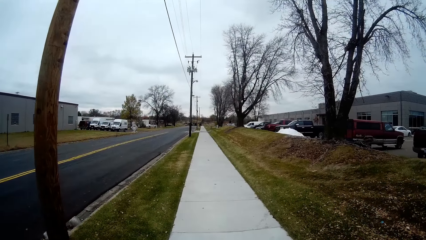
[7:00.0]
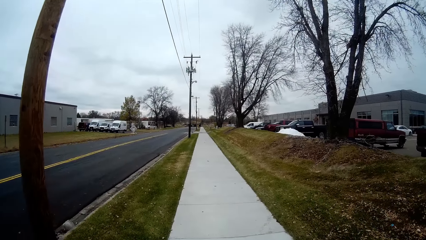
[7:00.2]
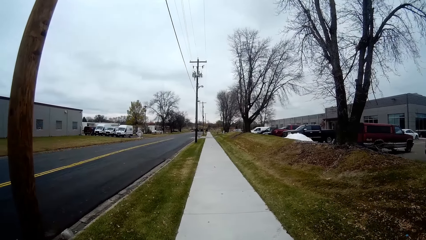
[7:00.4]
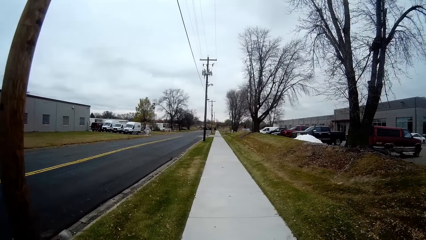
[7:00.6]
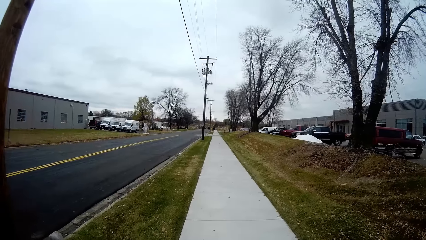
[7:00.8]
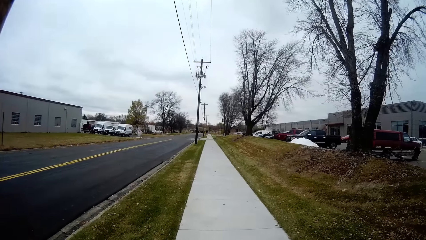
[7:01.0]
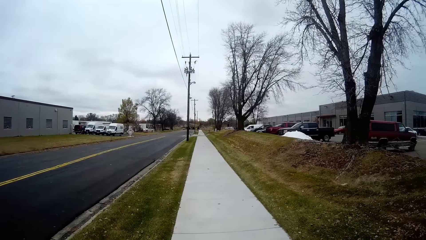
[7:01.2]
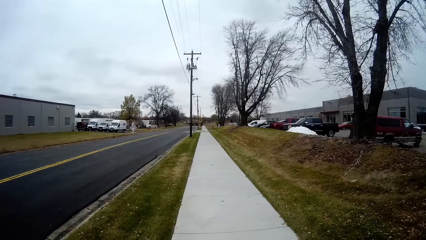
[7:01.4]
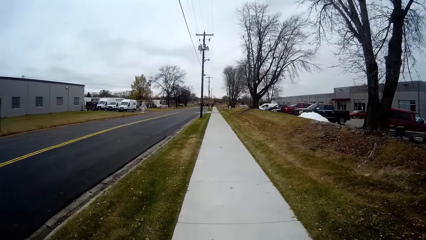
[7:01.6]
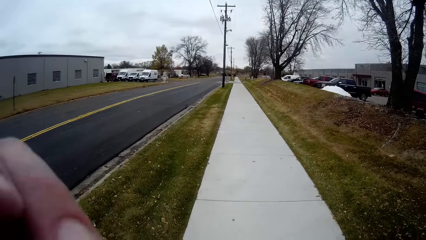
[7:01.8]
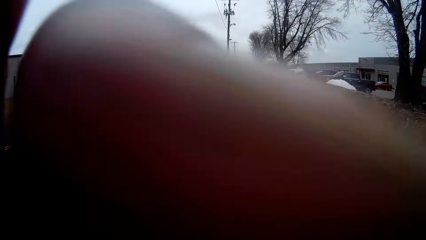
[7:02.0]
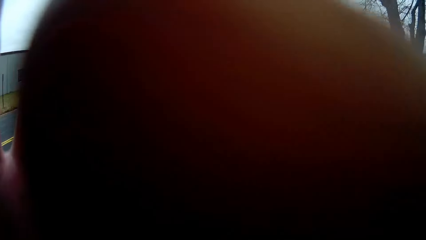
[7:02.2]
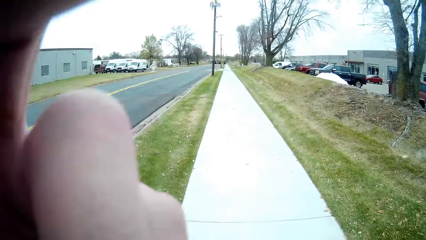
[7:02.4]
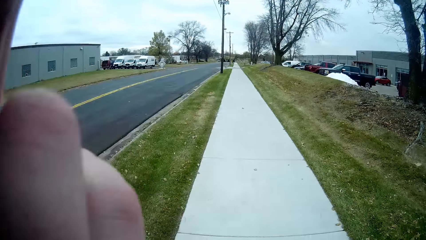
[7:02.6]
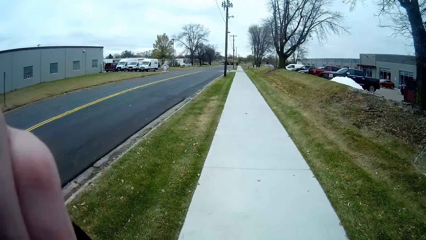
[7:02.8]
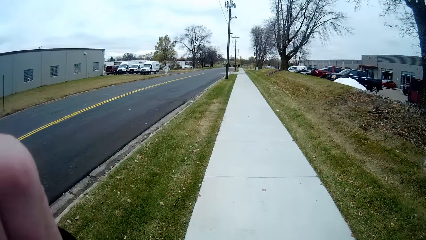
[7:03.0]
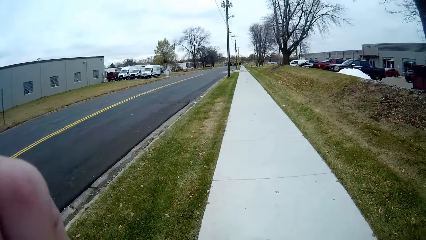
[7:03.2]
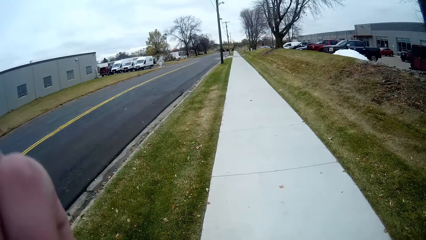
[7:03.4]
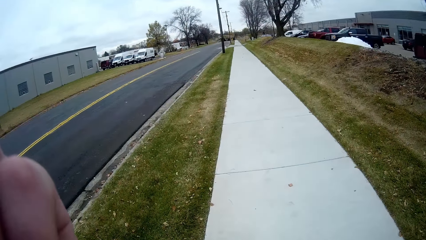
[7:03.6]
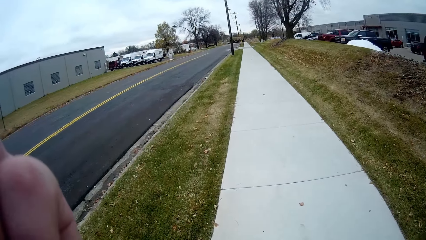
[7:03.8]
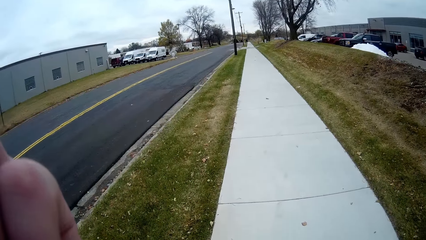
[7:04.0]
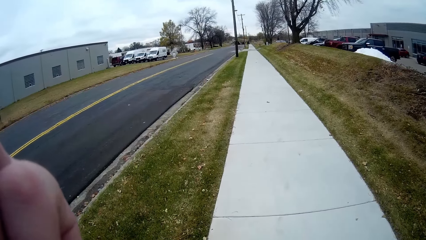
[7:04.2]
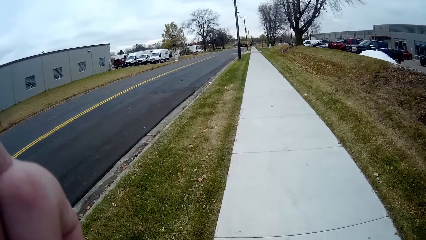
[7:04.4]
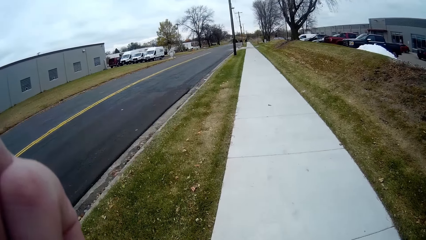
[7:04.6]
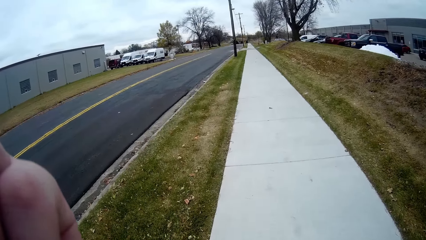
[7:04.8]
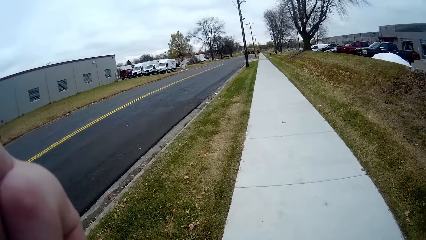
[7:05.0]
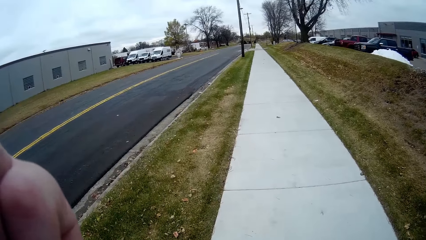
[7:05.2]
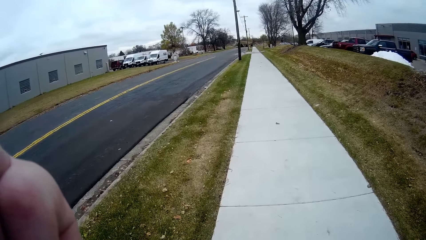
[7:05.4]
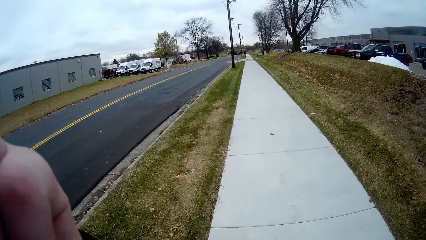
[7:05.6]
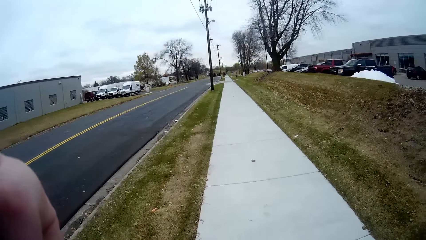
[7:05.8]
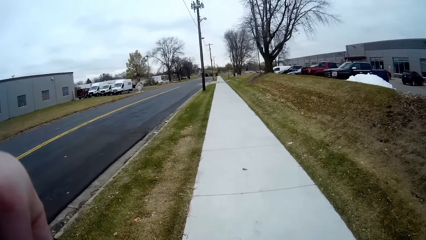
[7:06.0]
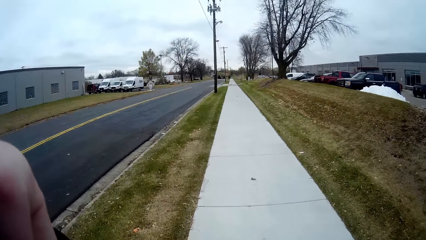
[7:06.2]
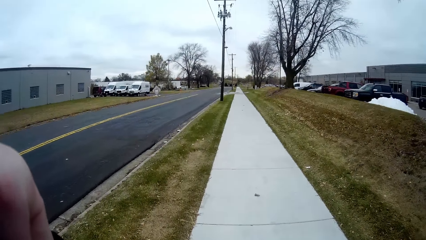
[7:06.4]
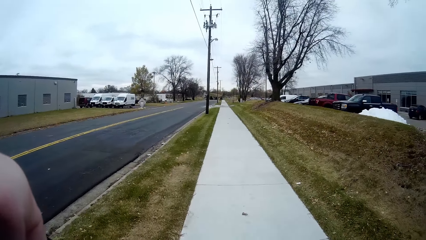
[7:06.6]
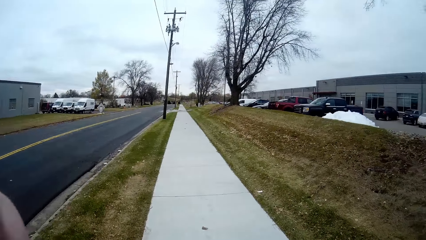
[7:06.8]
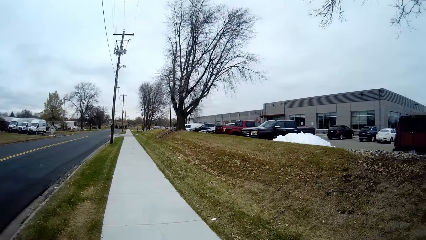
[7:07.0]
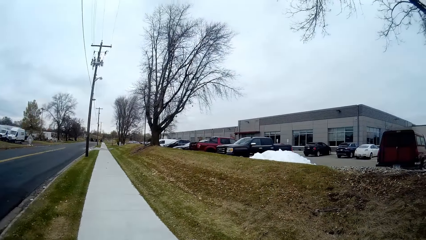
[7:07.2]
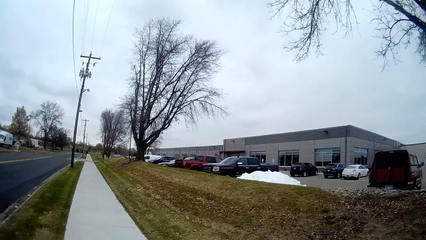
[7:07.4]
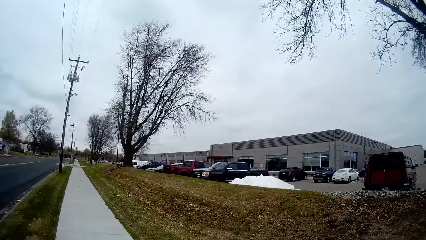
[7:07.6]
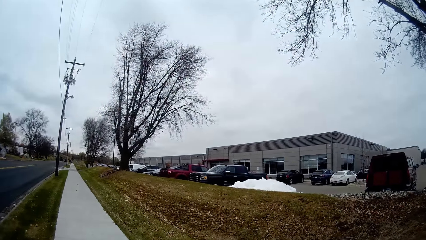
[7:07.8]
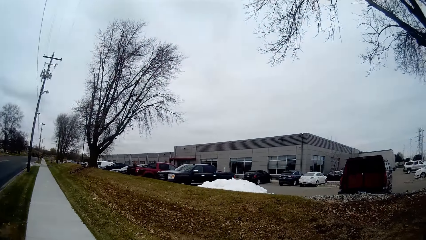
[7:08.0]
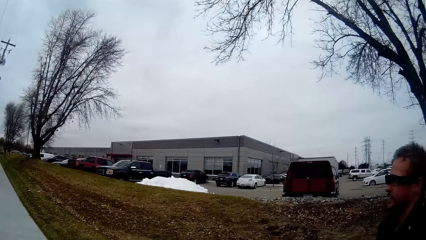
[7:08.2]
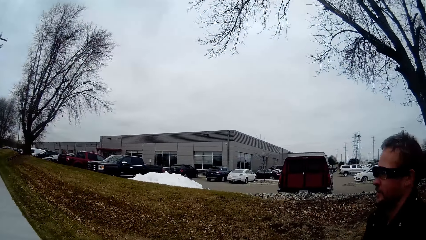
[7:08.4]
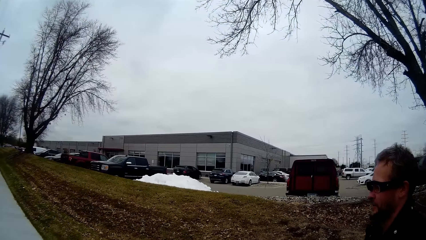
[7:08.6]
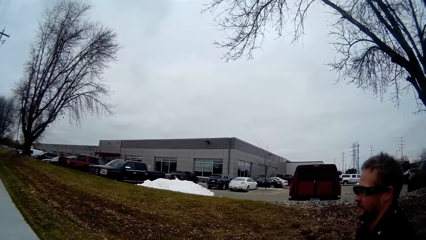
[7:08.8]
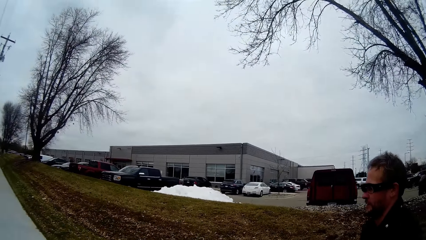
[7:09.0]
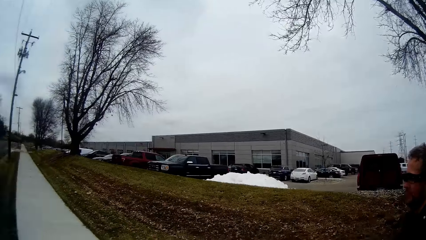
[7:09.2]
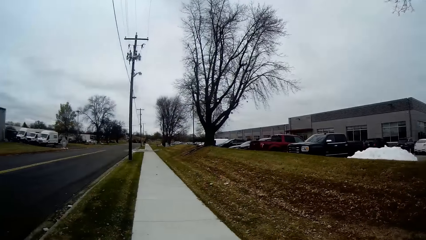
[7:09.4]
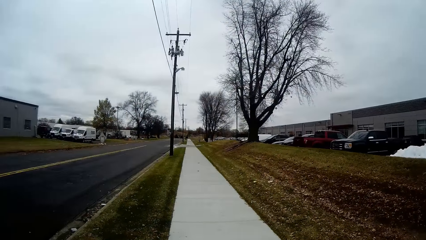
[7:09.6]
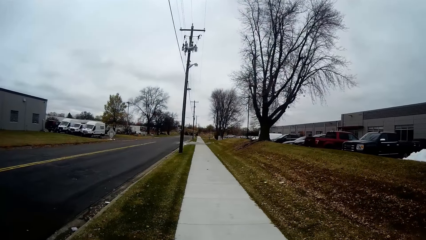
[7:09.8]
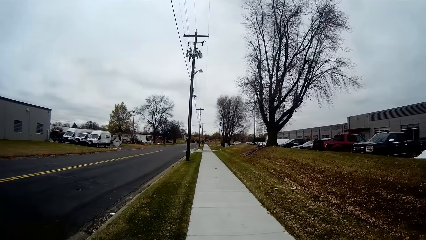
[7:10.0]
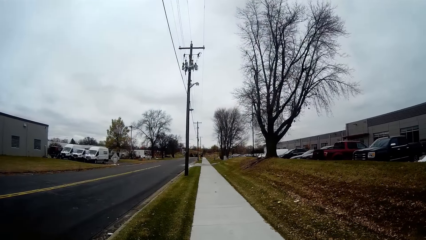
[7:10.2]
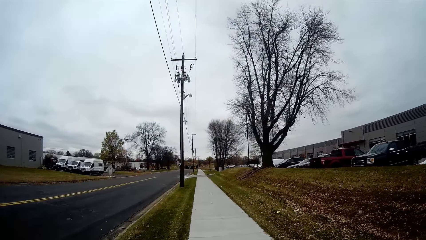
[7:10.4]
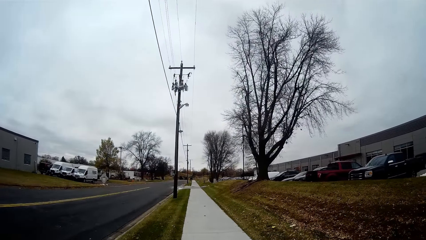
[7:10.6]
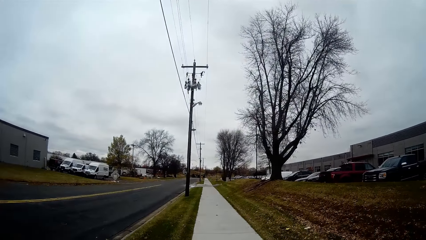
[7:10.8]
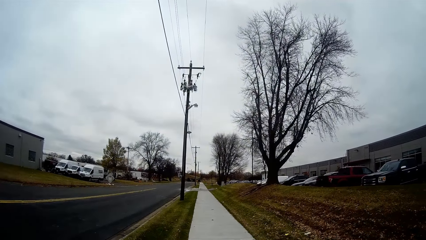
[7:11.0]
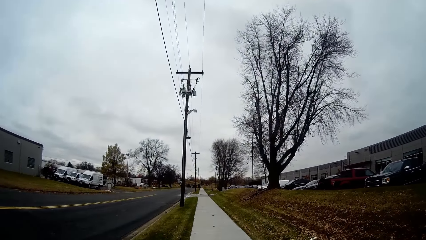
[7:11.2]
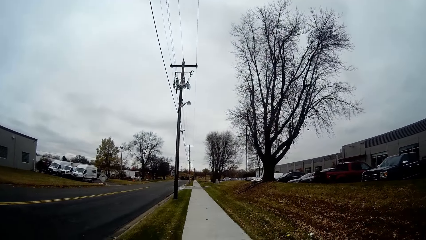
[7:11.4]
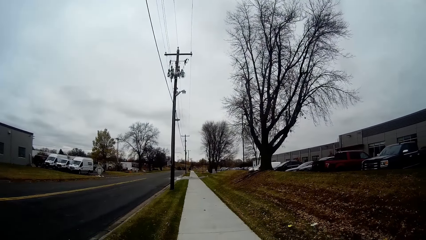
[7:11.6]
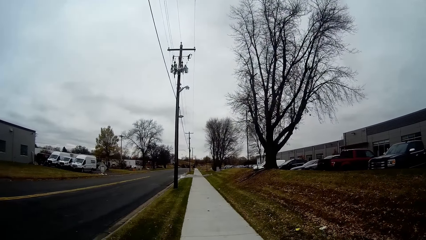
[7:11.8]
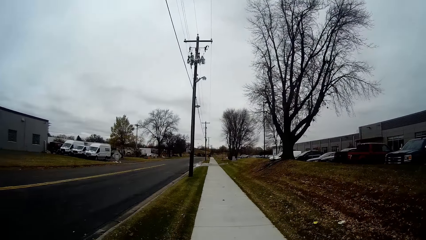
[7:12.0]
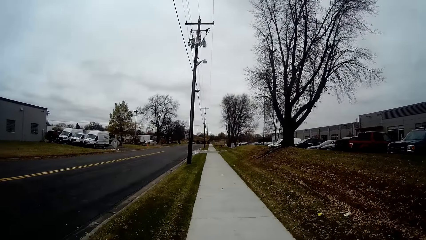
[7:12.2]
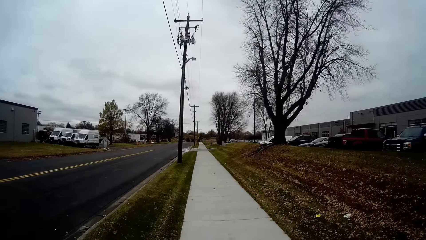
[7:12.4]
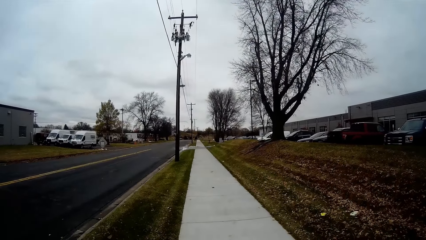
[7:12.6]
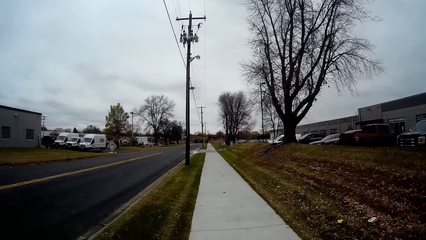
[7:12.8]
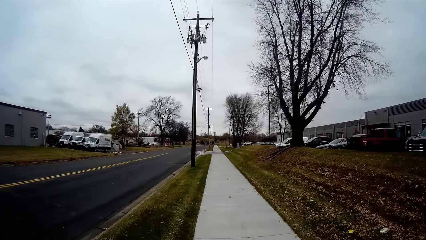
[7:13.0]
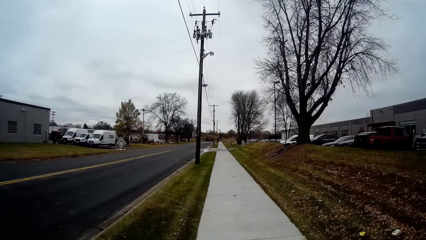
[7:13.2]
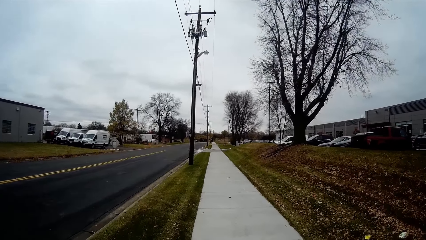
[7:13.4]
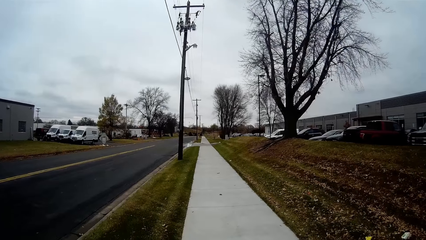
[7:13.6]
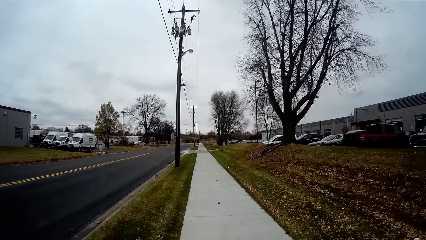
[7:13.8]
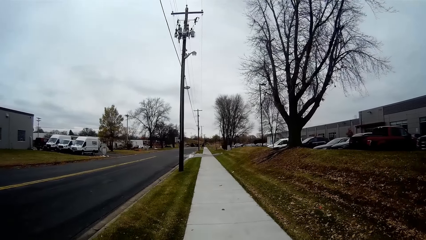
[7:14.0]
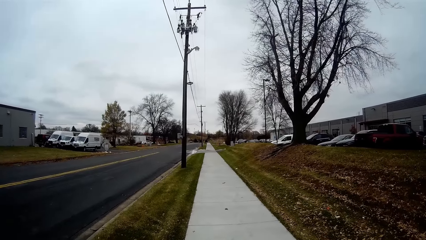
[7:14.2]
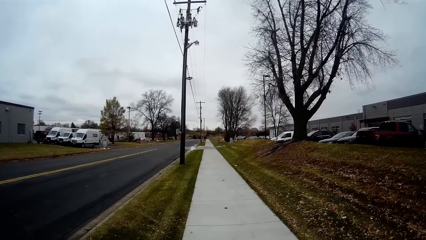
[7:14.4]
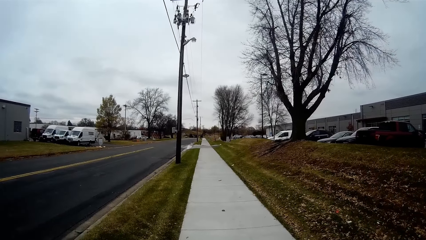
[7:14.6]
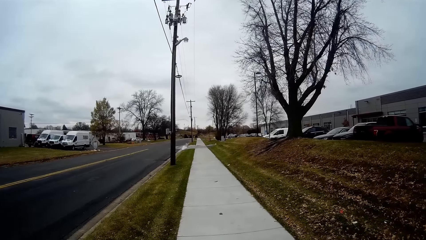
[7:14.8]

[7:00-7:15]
The camera wearer puts his fingers across the camera with his left hand. He lowers his left hand. He walks on the sidewalk. A man walks on the sidewalk. The camera wearer walks on the sidewalk.
